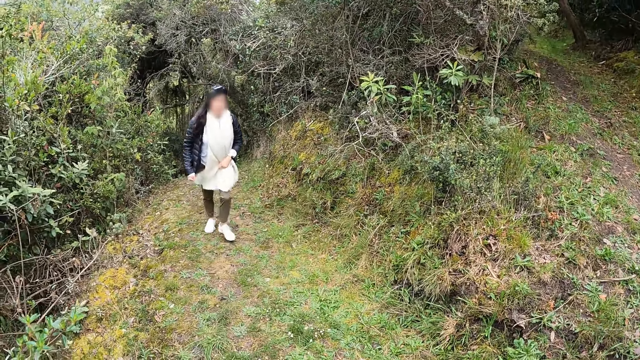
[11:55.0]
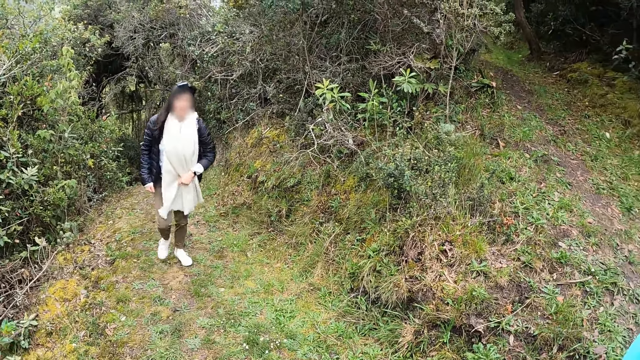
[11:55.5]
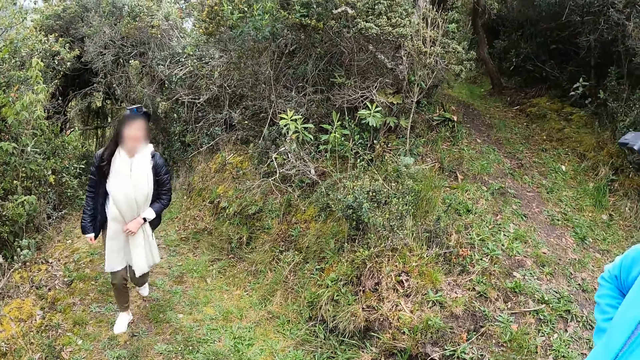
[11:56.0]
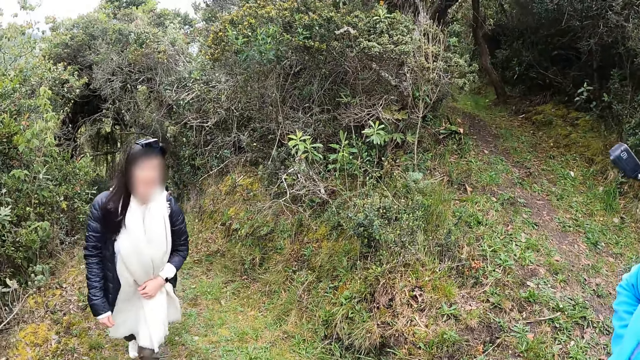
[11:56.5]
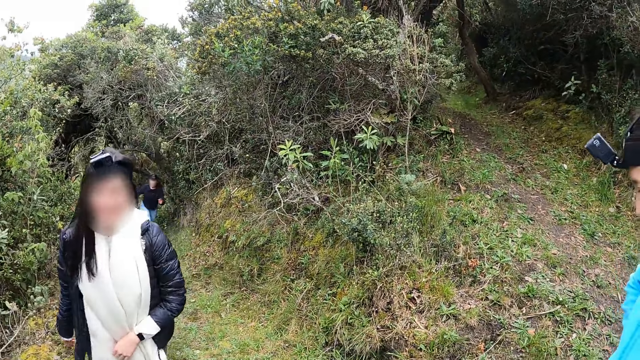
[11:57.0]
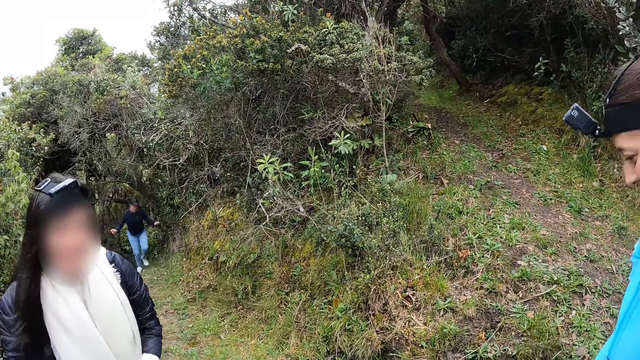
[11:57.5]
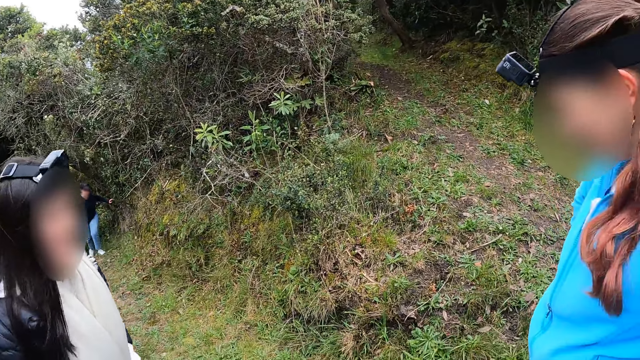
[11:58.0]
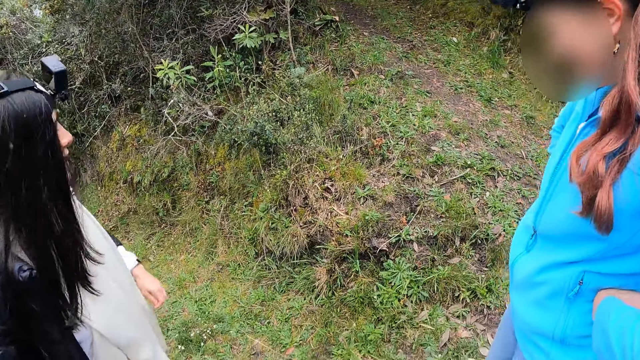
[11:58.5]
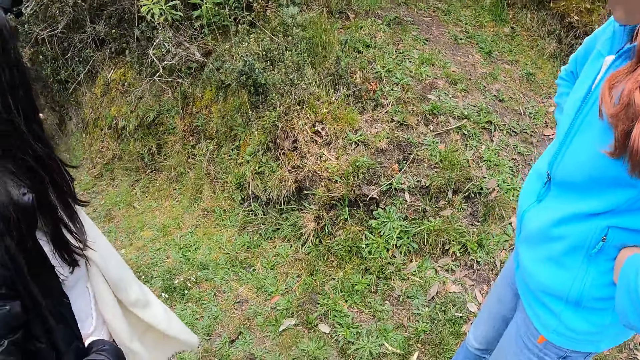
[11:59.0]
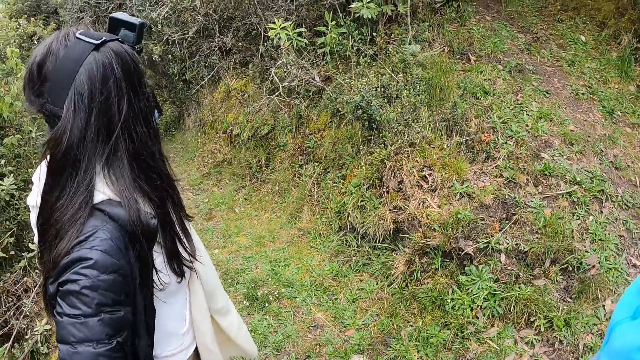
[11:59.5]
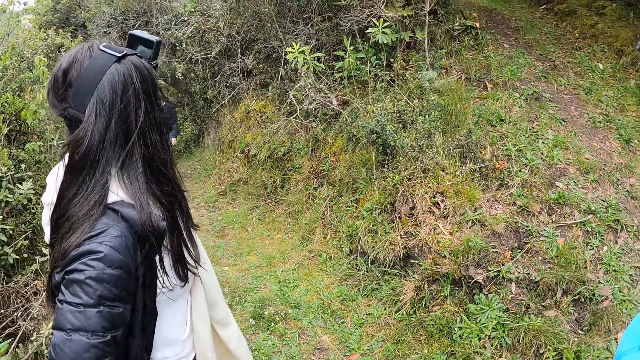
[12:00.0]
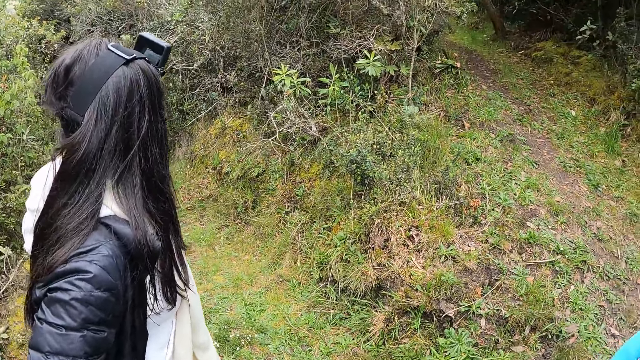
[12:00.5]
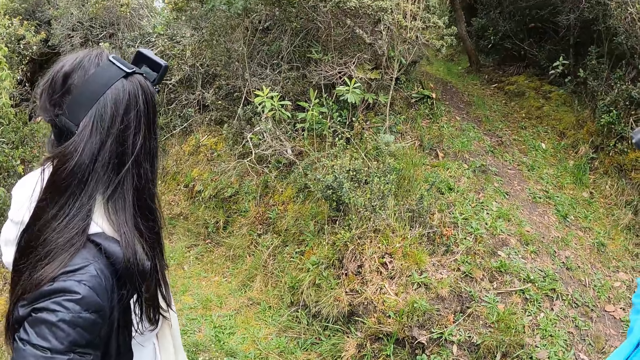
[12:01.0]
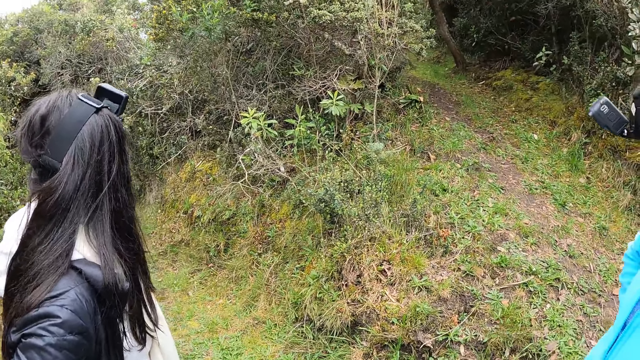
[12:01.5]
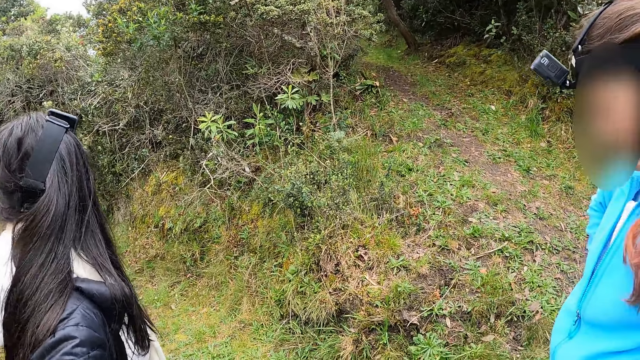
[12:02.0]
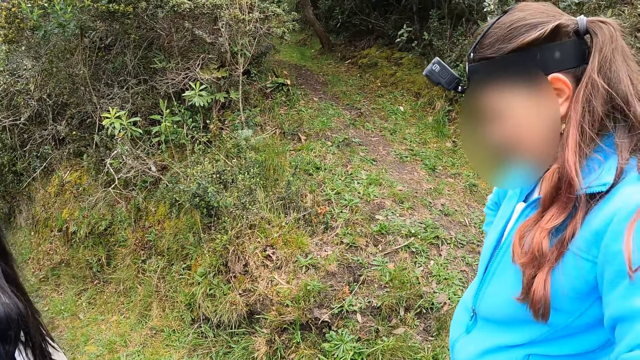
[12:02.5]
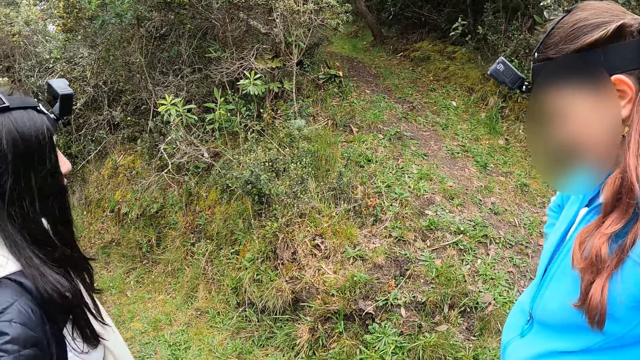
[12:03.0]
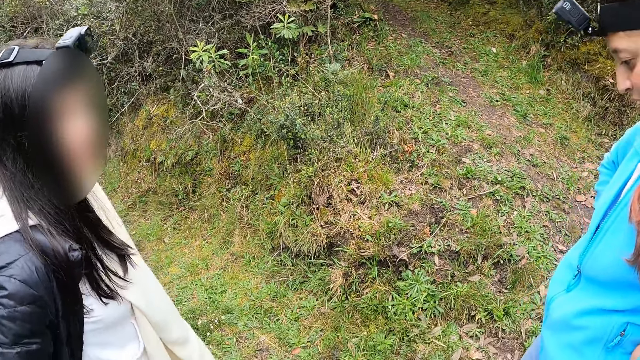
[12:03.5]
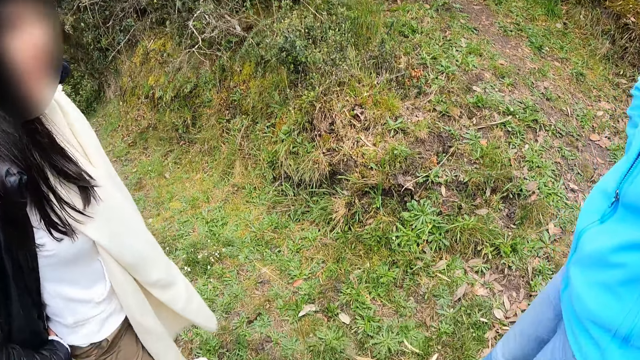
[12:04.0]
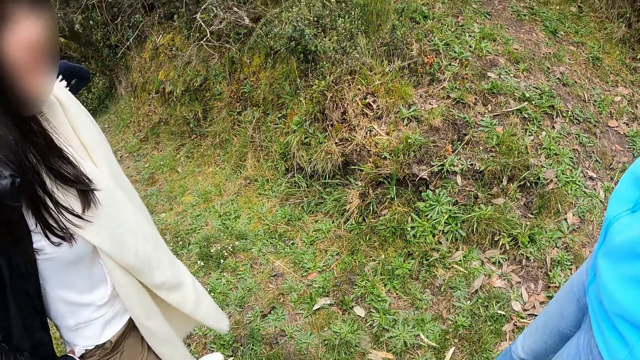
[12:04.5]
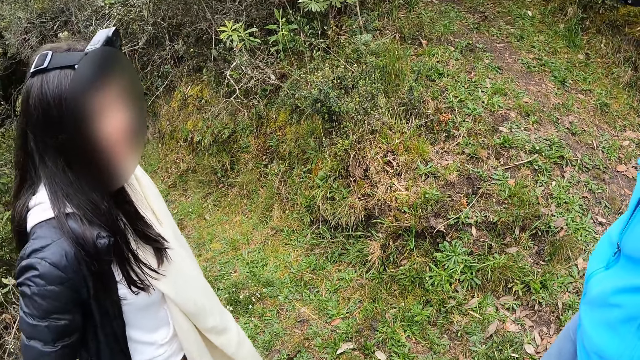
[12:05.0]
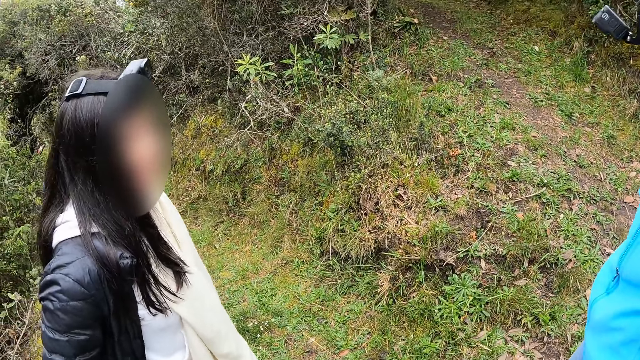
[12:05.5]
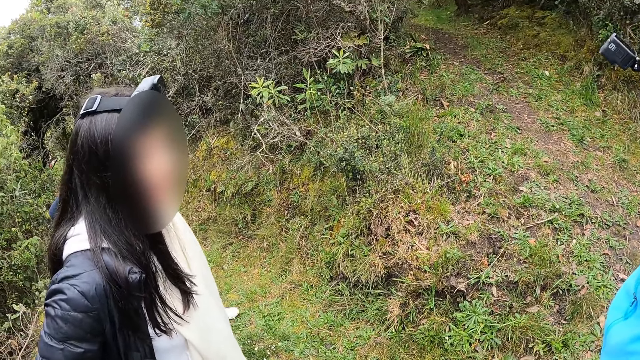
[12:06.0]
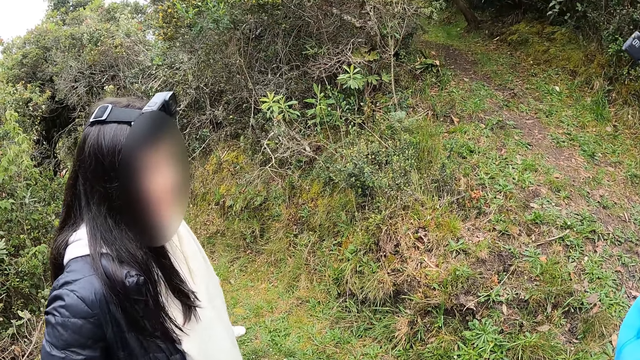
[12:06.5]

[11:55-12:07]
The camera wearer converses with a woman. The woman stares at another woman. The other woman walks uphill. The camera wearer stares at the first woman. They look at a third woman. They converse with the first woman.

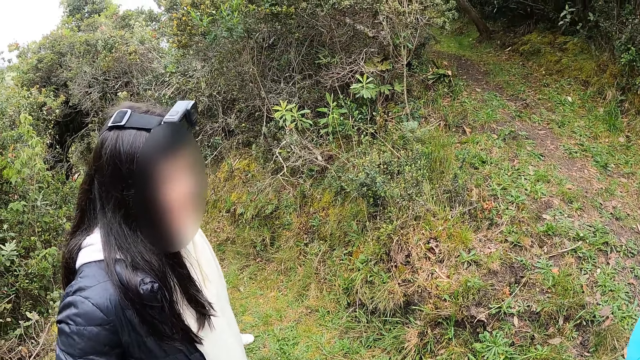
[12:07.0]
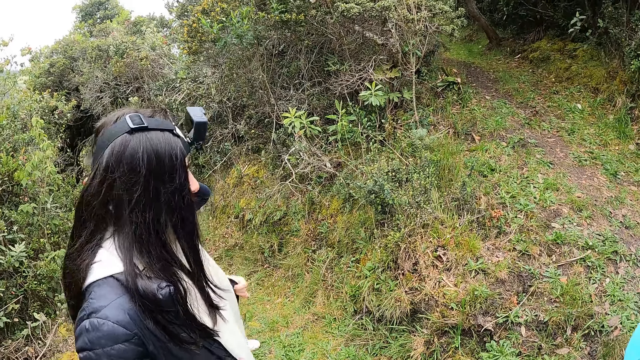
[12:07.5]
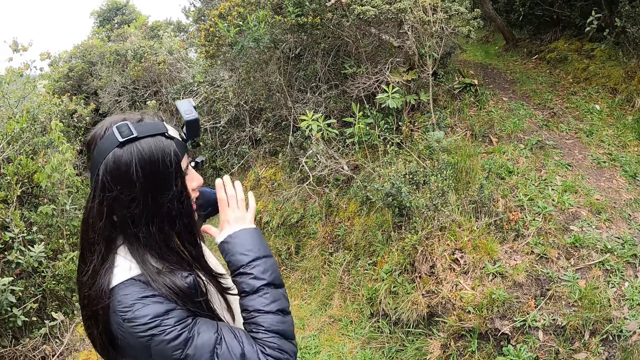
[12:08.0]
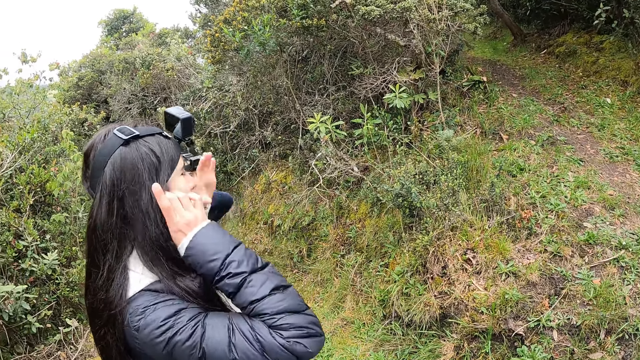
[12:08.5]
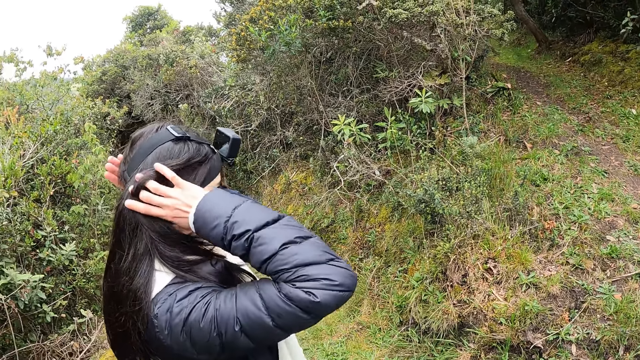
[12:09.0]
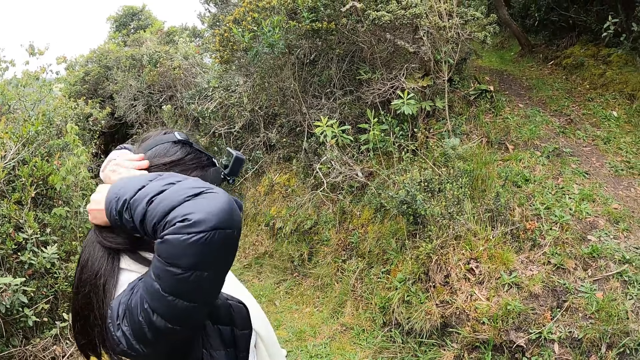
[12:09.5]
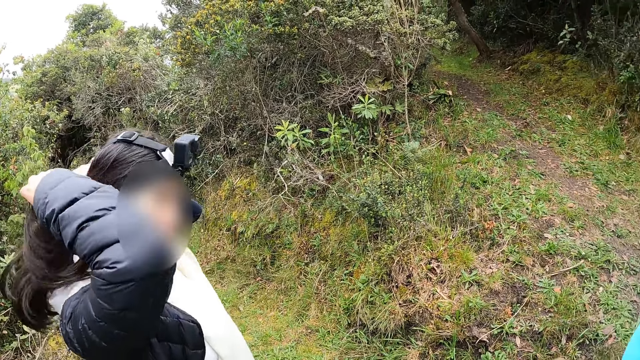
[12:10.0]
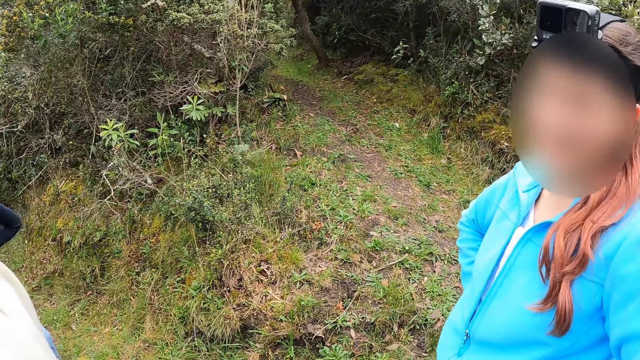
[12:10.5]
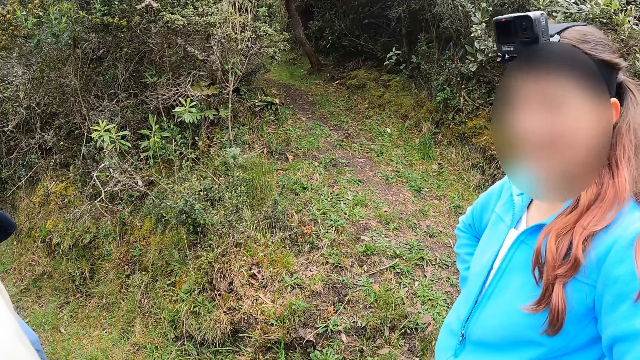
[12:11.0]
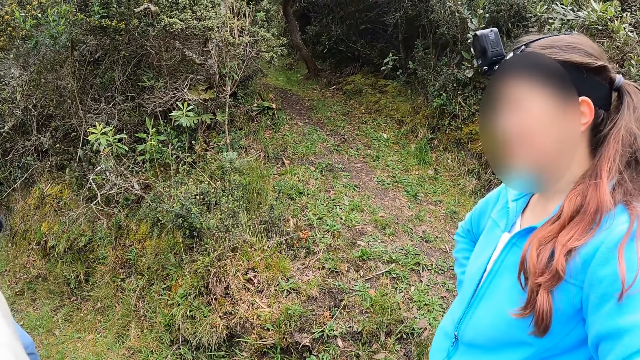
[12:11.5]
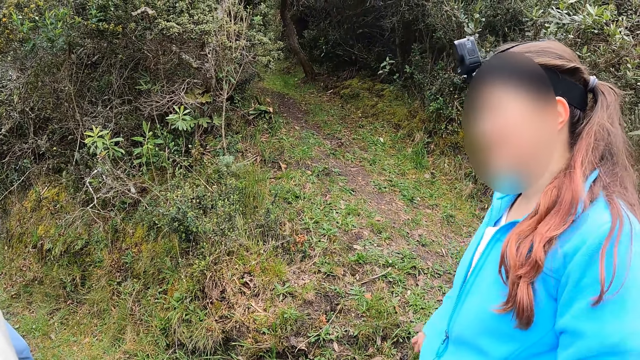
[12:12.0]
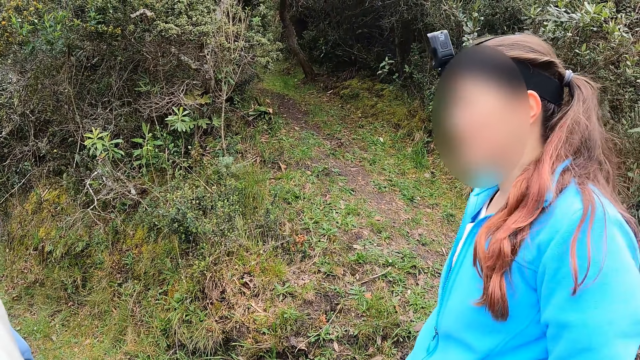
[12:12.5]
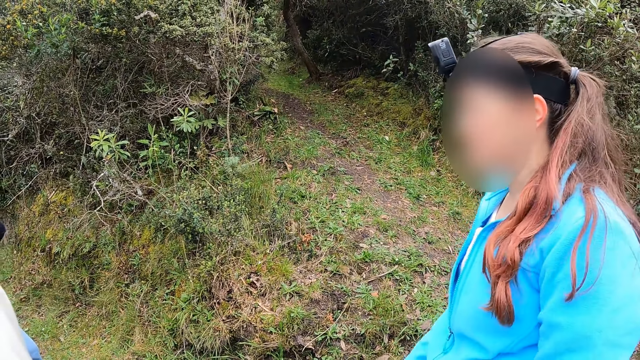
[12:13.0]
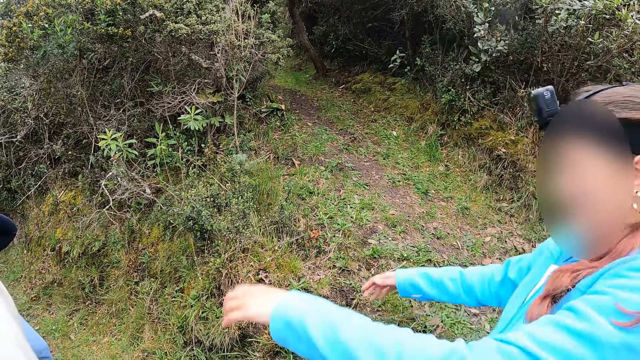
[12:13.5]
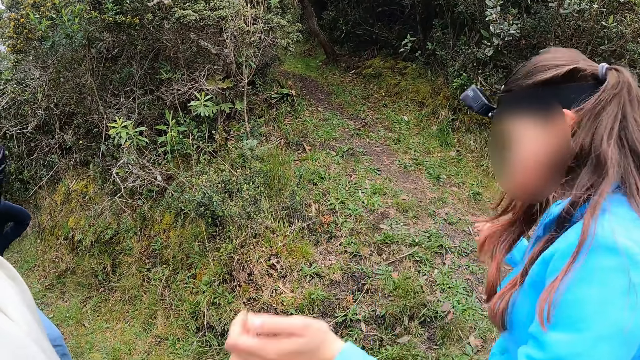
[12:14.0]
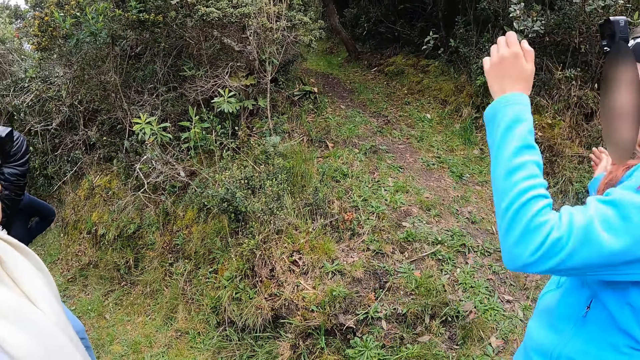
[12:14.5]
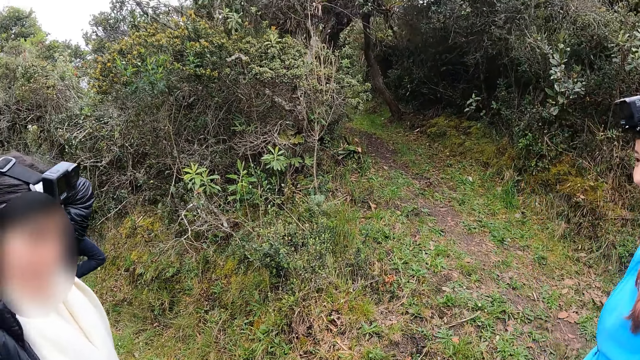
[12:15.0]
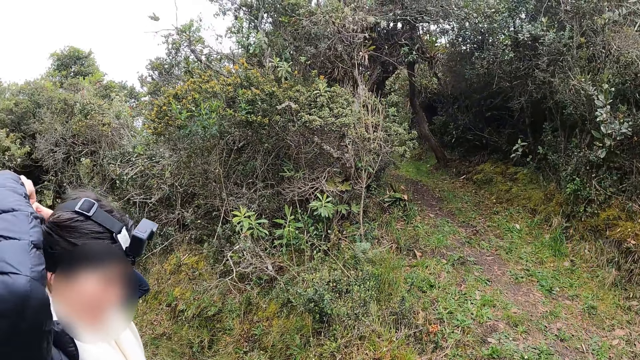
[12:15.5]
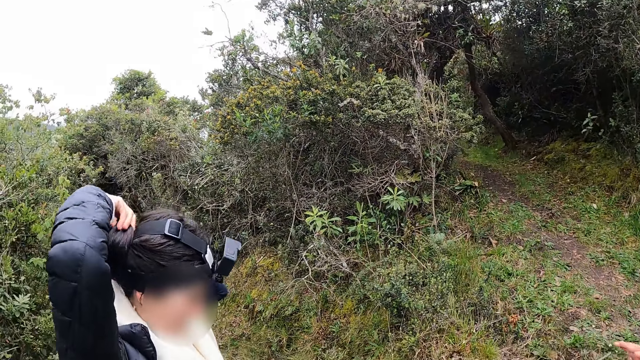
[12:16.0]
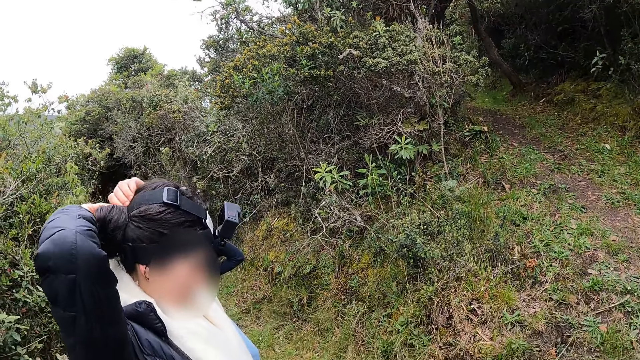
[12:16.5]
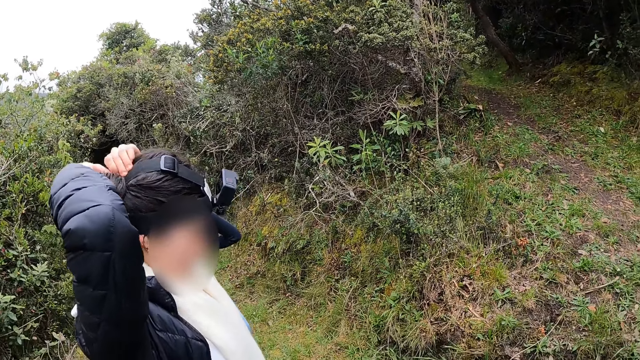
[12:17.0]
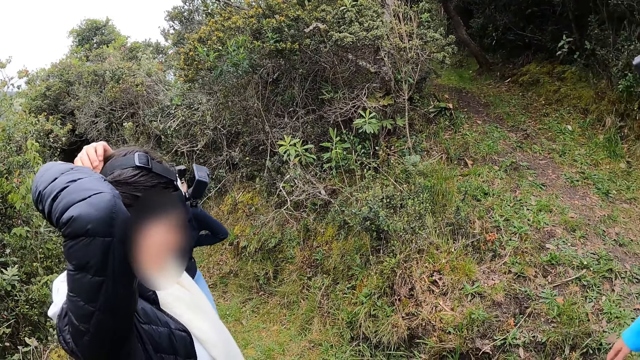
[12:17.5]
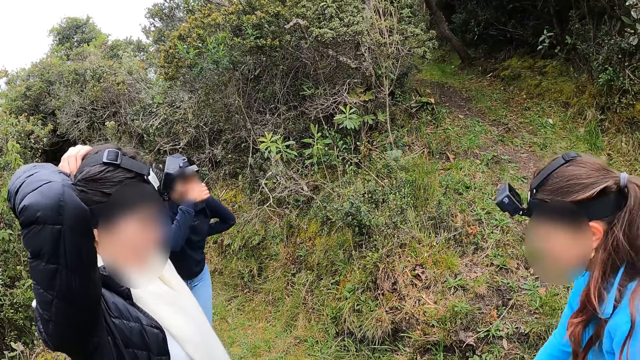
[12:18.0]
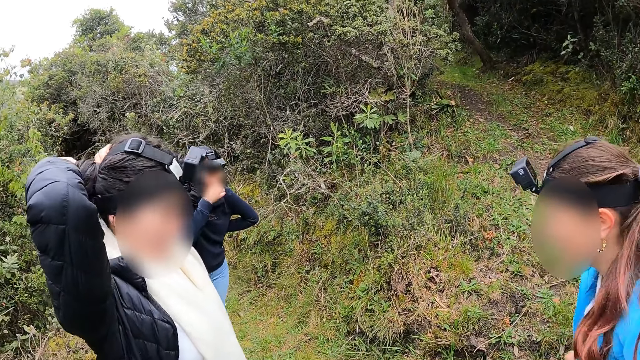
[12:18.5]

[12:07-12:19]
A woman converses with another woman. The first woman pushes back her hair. The first woman touches her hair. The camera wearer looks at a person. They converse with the other woman. The person moves her hands. The first woman folds her hair. The camera wearer looks at the first woman.
